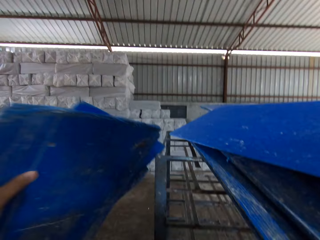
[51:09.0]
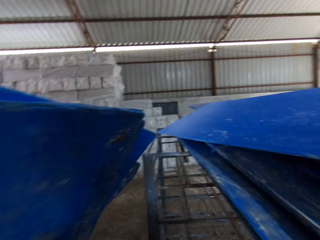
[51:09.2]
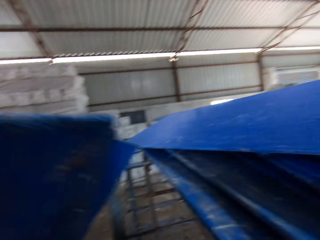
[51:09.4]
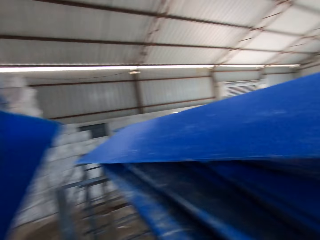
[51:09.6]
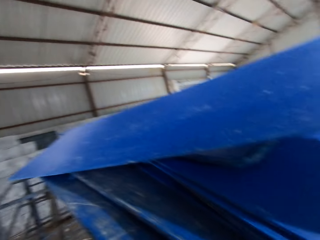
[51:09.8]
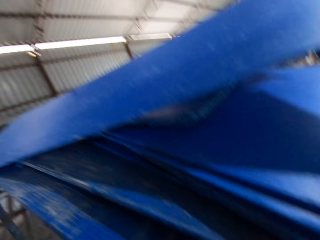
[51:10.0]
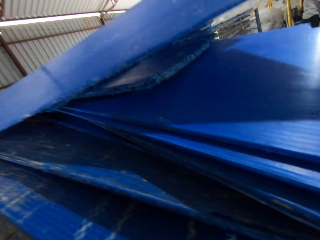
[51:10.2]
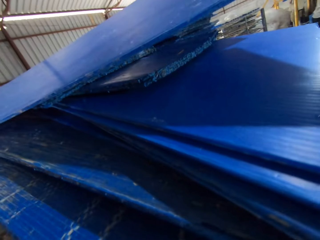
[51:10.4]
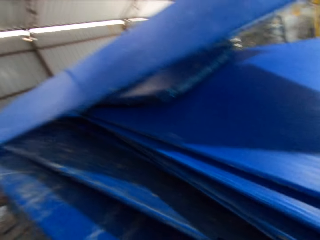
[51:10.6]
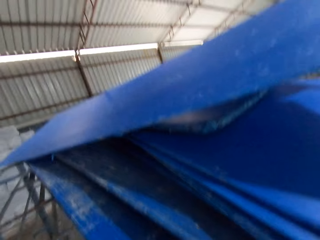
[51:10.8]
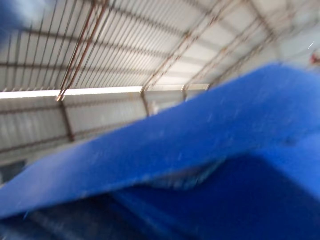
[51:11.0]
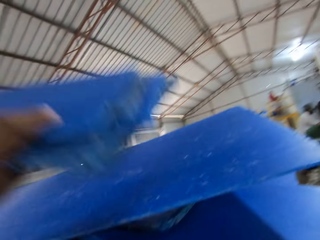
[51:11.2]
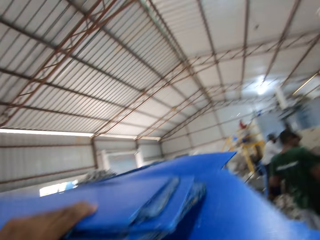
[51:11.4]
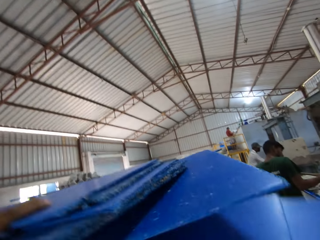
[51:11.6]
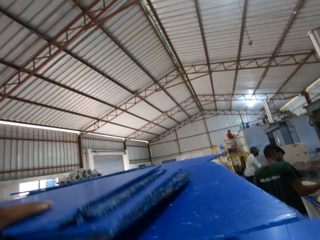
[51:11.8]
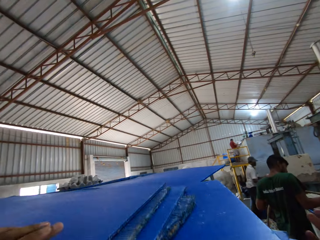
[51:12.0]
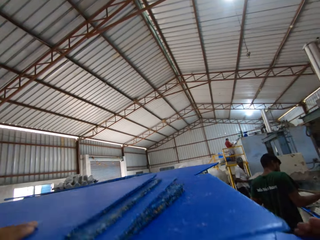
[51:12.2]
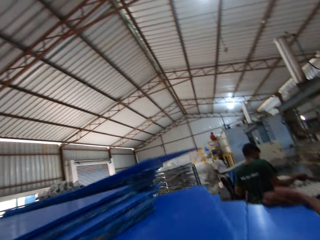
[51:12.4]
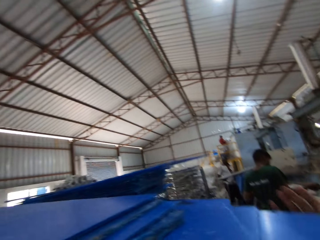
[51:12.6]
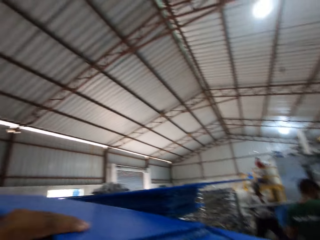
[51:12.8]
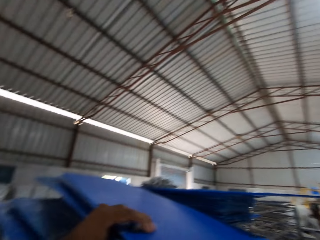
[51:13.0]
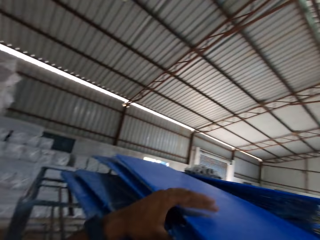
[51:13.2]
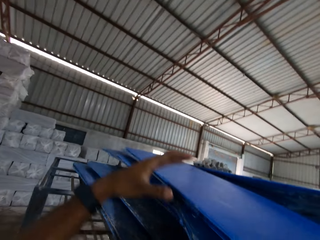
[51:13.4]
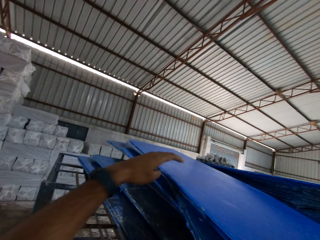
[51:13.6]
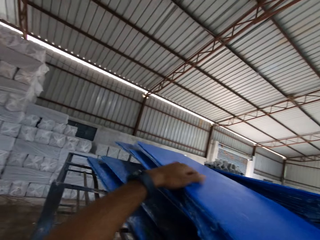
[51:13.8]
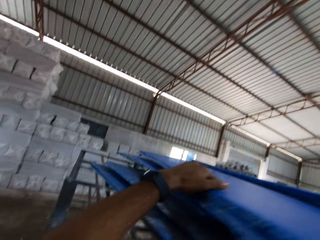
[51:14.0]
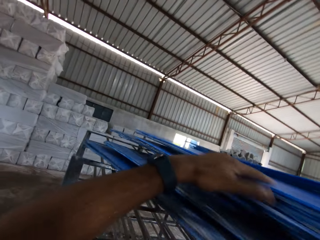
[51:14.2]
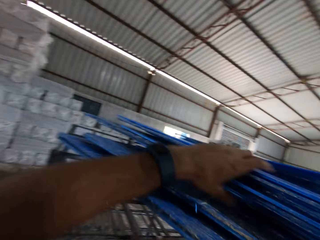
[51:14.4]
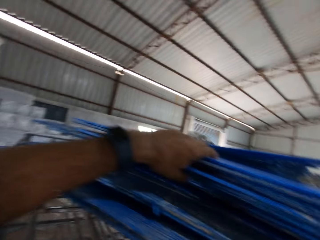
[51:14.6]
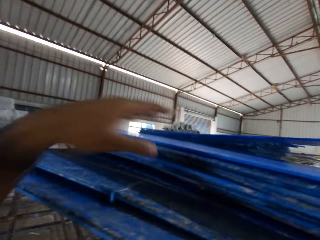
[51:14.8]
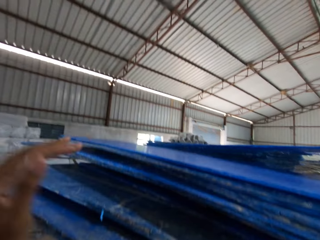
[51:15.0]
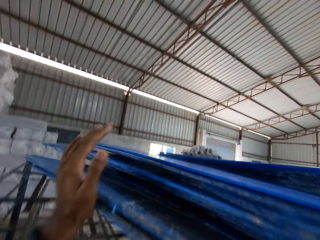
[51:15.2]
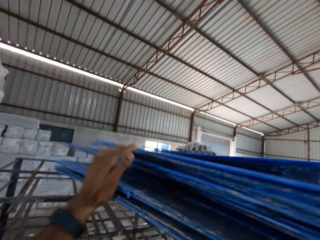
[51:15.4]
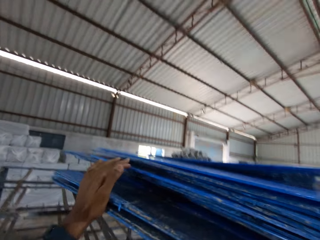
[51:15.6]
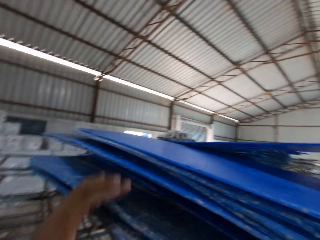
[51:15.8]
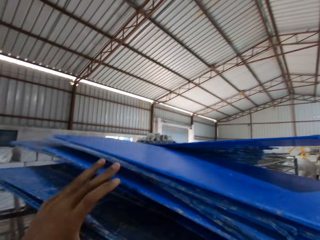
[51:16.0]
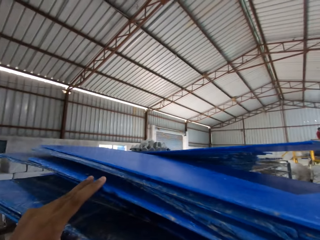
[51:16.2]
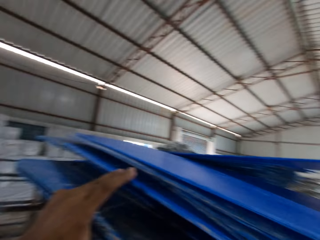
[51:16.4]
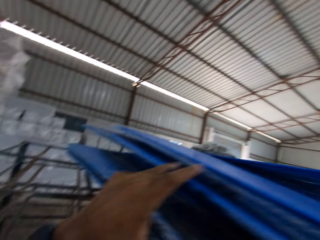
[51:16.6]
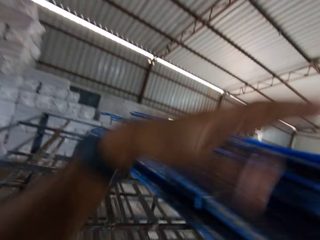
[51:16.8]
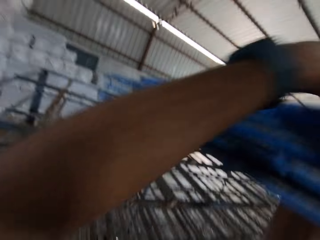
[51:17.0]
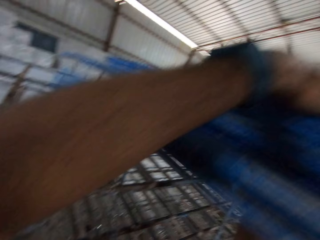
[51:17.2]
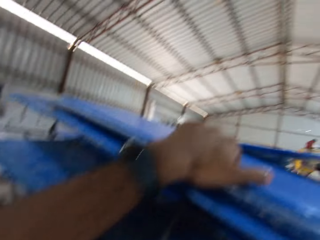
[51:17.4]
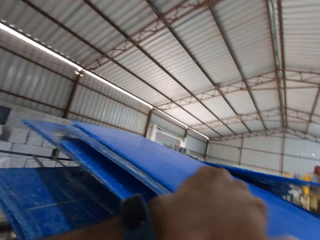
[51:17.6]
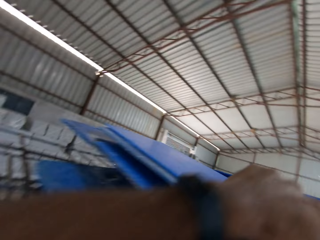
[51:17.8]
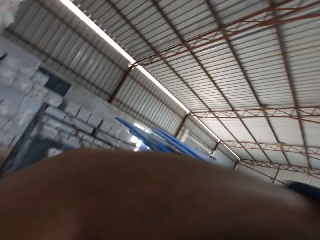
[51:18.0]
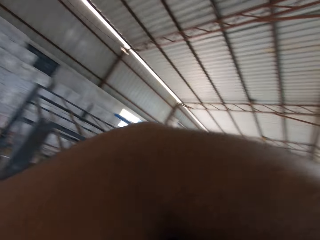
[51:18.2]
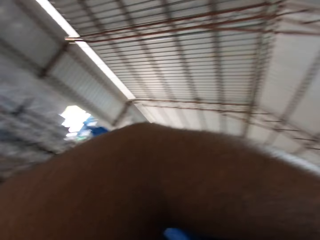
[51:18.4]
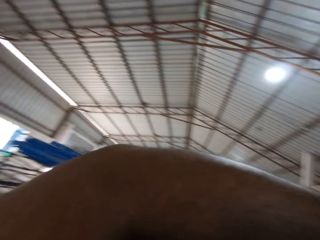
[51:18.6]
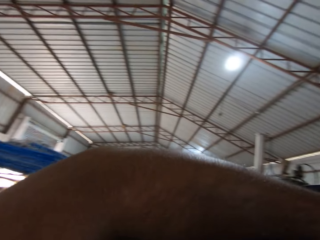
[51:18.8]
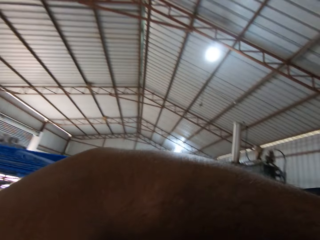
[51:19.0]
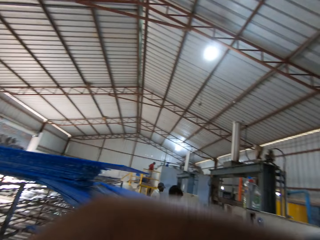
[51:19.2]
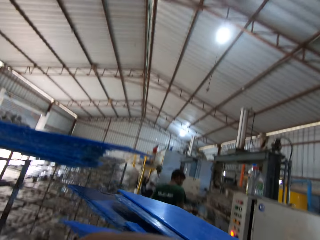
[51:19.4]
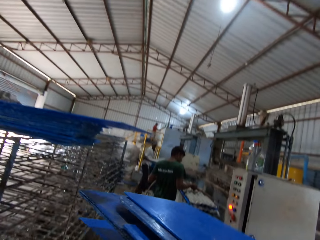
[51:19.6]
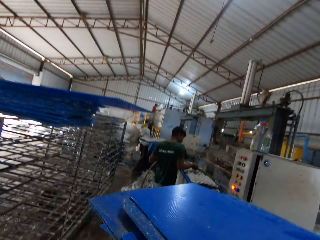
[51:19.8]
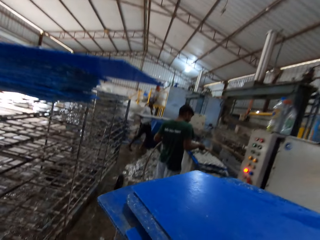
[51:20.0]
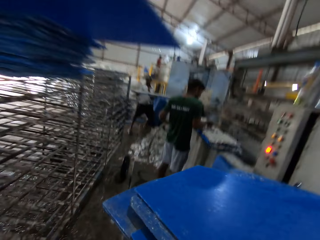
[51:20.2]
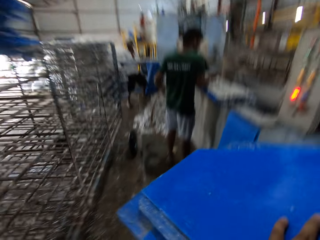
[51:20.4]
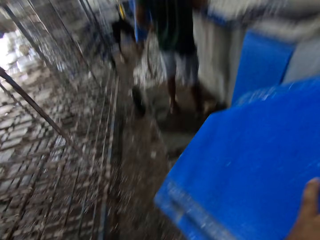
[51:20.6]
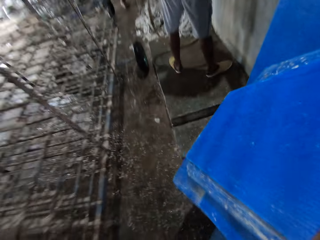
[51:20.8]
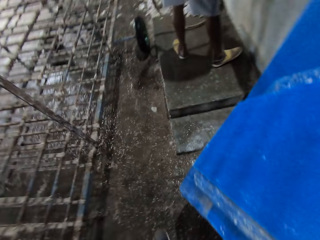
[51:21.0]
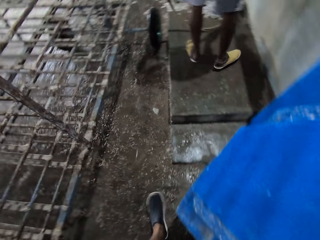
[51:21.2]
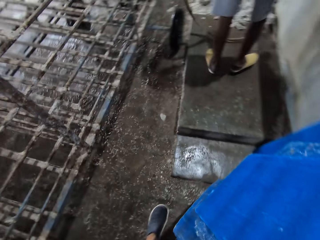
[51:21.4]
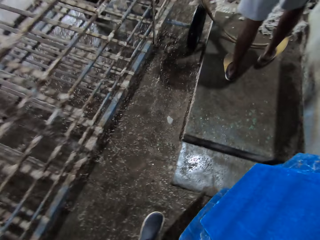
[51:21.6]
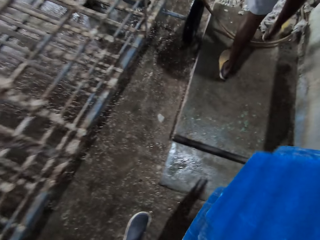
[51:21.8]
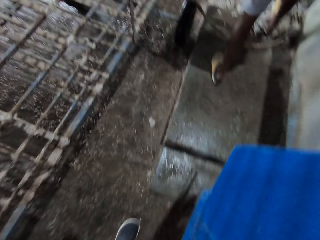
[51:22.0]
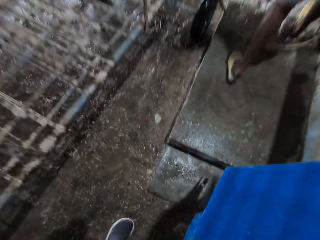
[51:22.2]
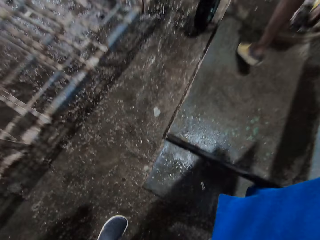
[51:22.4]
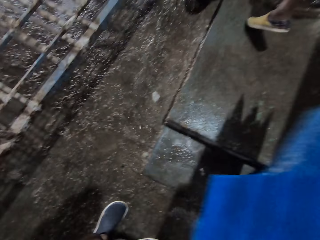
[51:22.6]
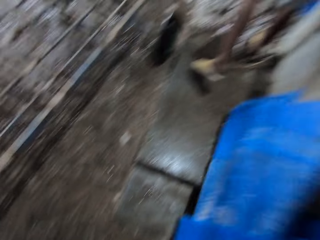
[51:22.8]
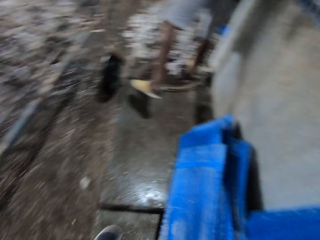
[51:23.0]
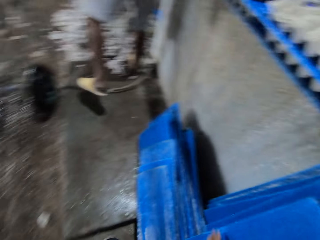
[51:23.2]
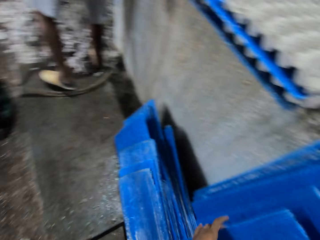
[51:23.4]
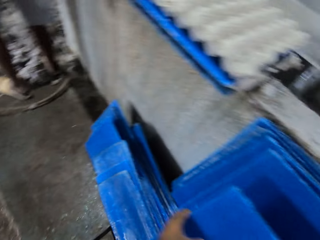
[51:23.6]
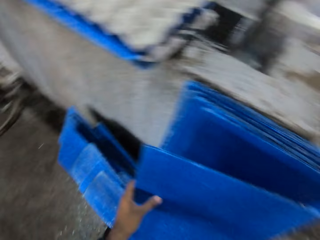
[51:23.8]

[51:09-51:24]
The camera wearer places the plastic boards in his left hand on the plastic boards on the trolley. He pulls out some plastic boards from the trolley with both hands. He picks up the board with his hands. He walks towards a man with the plastic boards in both hands. He drops the plastic boards in both hands on the floor of the factory.

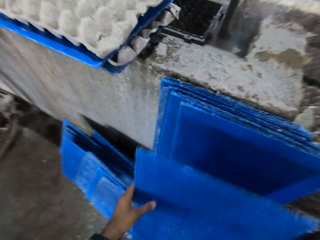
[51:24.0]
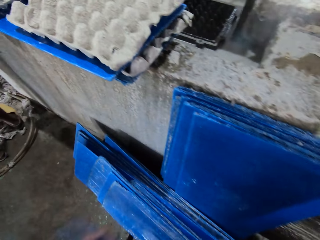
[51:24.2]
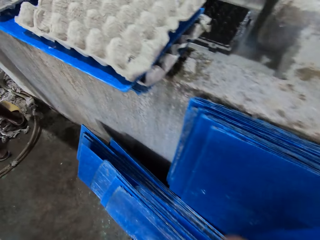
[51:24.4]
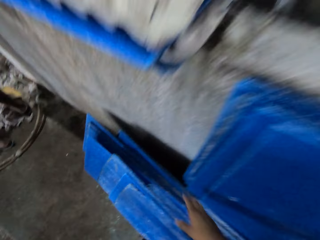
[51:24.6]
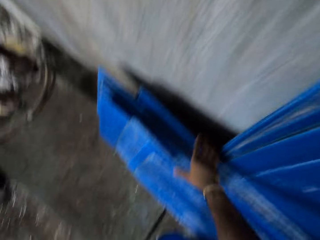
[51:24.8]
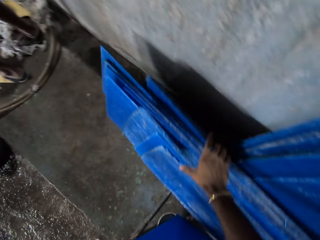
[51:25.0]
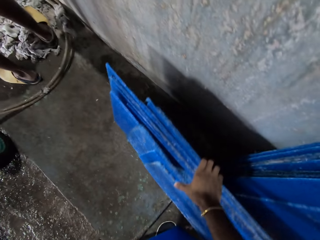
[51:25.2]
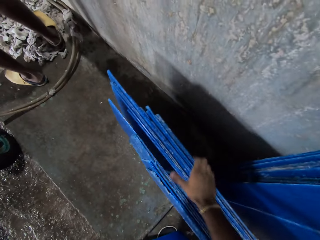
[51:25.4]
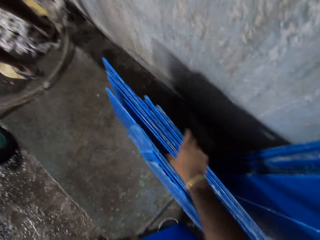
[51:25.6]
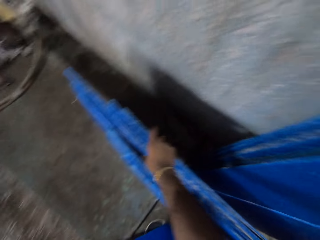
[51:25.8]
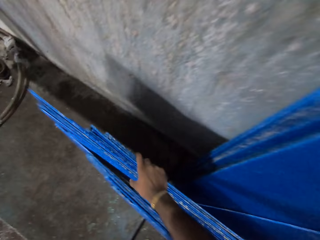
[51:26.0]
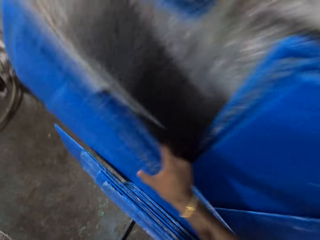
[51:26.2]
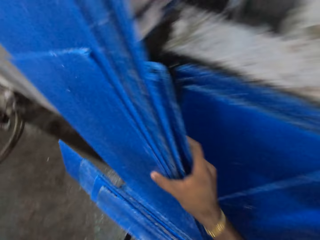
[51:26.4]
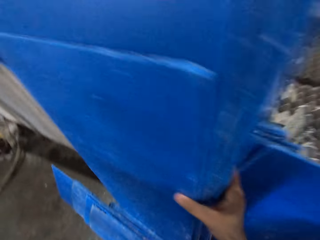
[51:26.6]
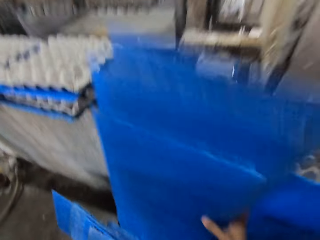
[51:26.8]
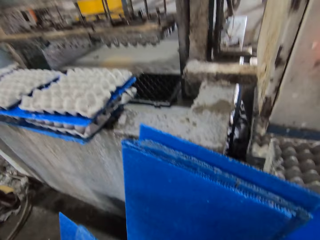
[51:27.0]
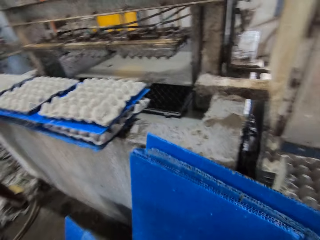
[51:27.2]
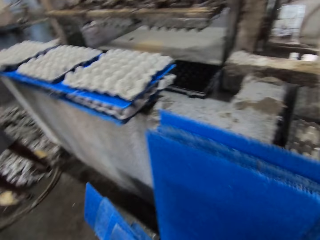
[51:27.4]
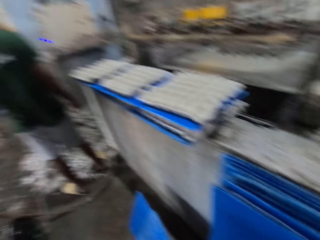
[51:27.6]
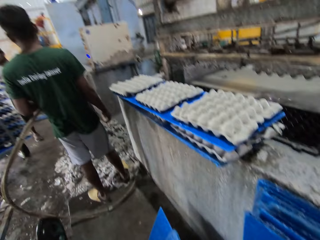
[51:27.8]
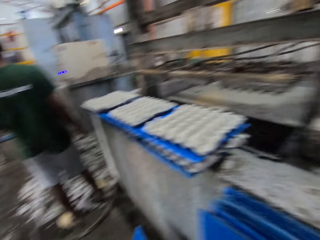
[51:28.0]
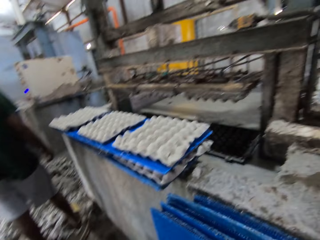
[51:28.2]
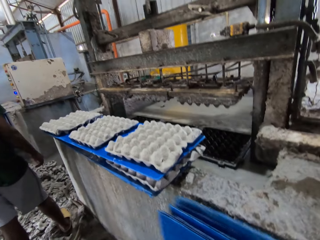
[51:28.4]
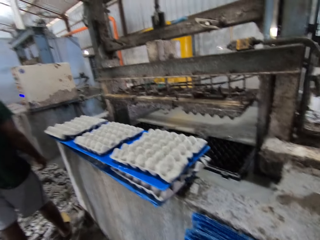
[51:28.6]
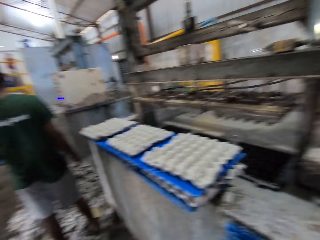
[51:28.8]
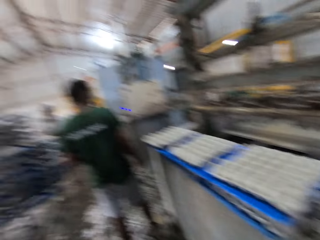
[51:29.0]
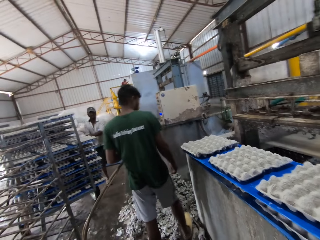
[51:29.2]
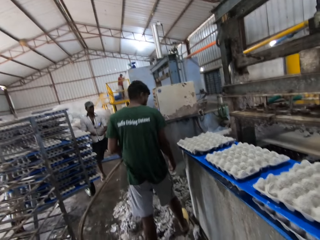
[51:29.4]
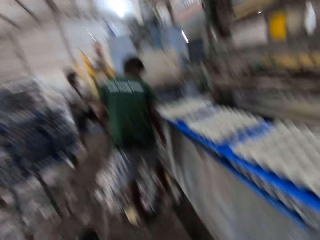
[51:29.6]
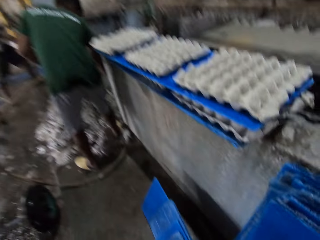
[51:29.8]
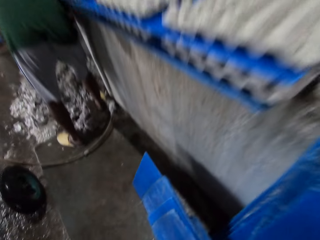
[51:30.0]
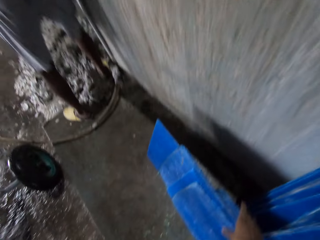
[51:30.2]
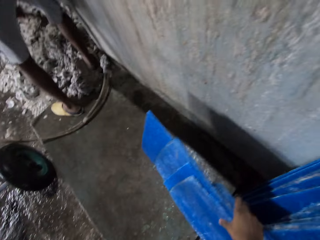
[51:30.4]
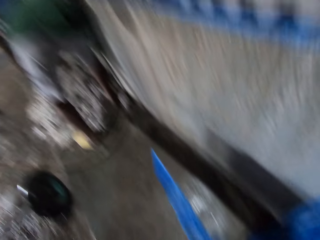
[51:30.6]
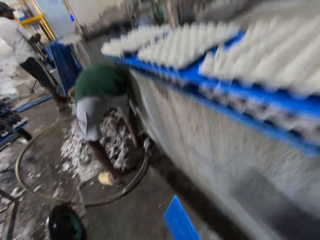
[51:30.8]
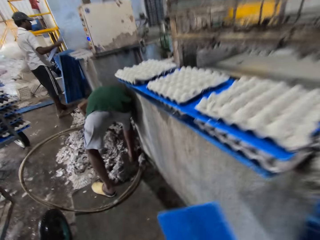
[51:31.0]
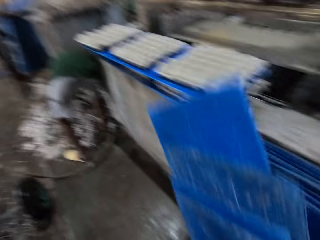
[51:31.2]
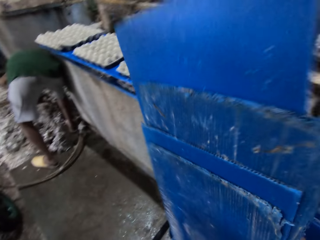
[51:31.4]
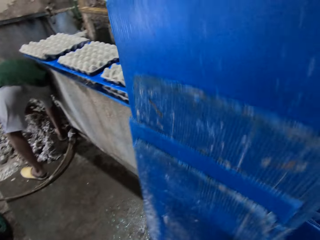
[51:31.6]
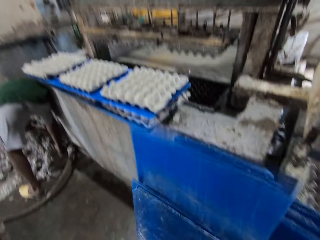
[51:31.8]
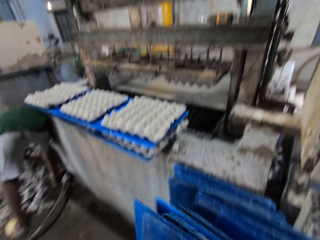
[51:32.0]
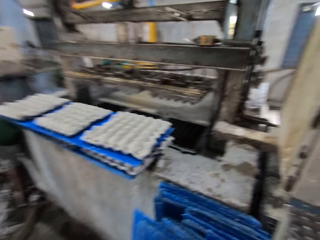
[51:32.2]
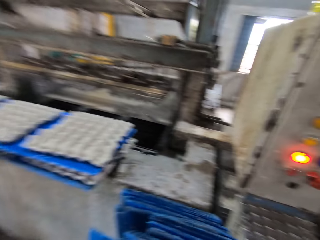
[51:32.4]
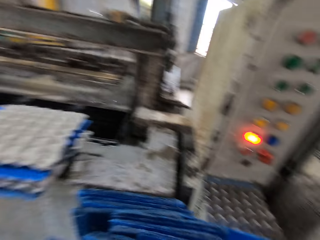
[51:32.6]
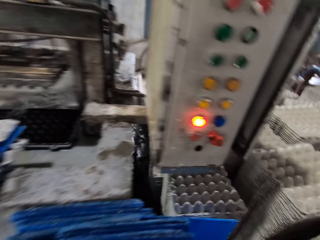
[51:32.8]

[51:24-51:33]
The camera wearer arranges the plastic boards on the floor of the factory with his right hand. He picks up a board with his right hand and places the board vertically against another board. He speaks. He arranges the plastic boards on the floor of the factory with his right hand. He picks up a board with his right hand and places the board vertically against another board.
